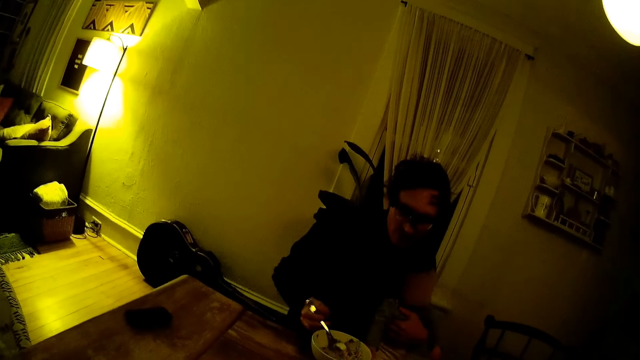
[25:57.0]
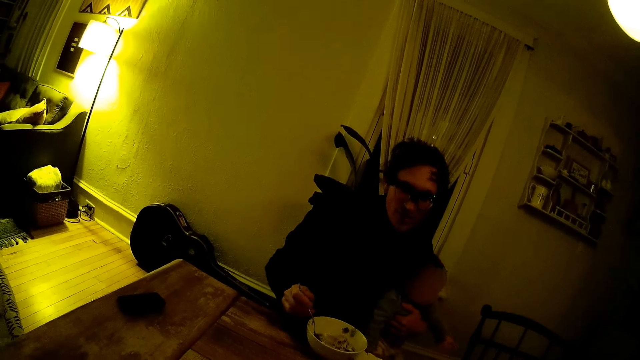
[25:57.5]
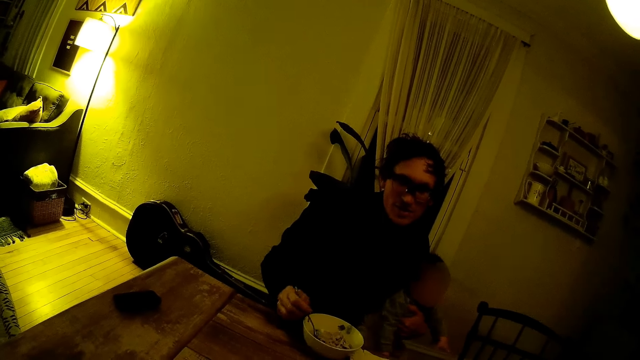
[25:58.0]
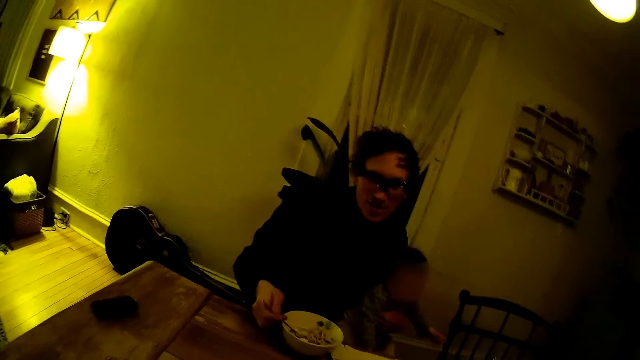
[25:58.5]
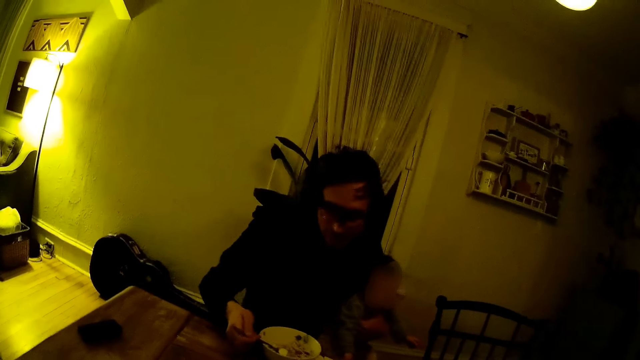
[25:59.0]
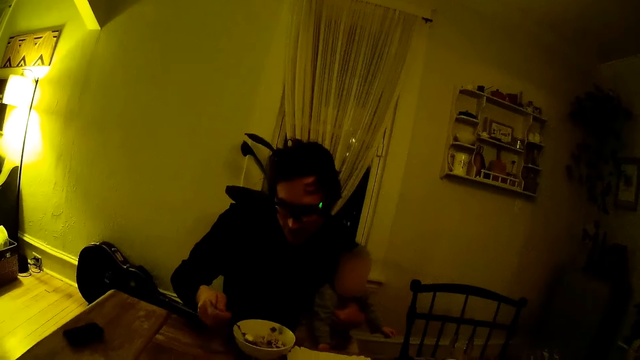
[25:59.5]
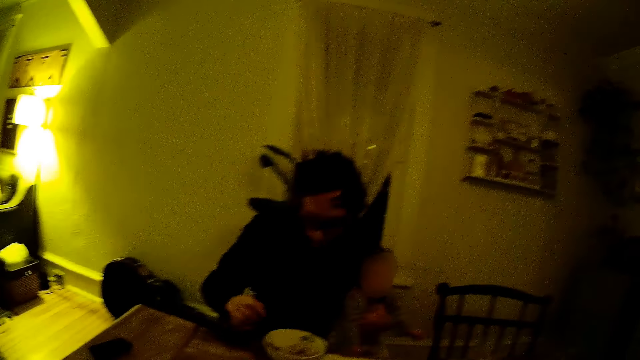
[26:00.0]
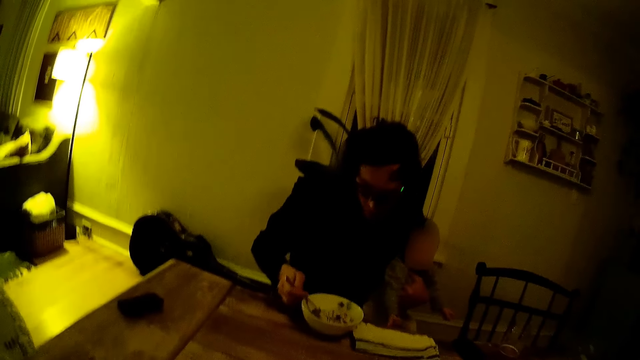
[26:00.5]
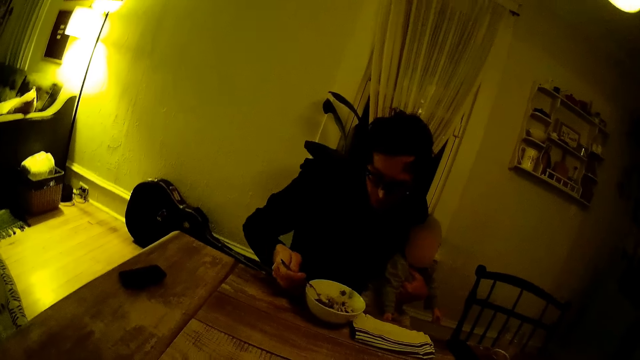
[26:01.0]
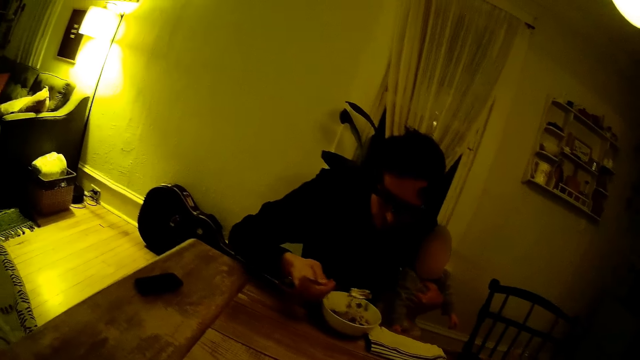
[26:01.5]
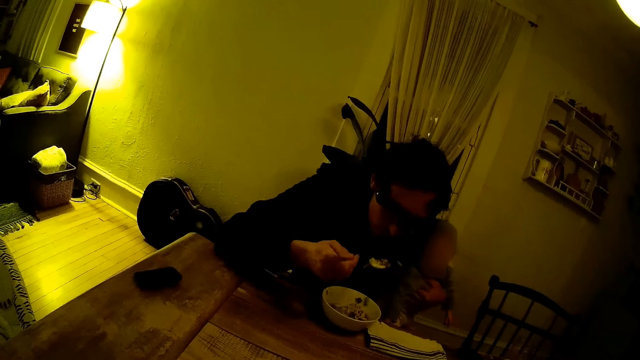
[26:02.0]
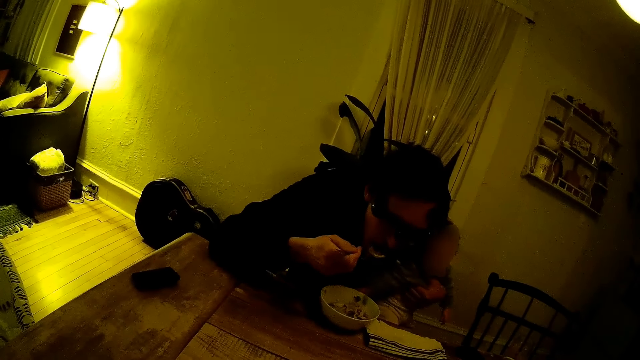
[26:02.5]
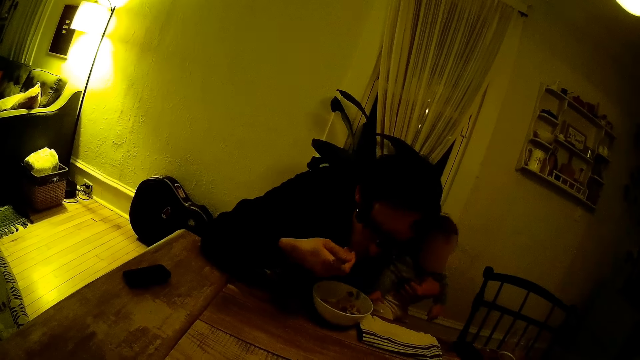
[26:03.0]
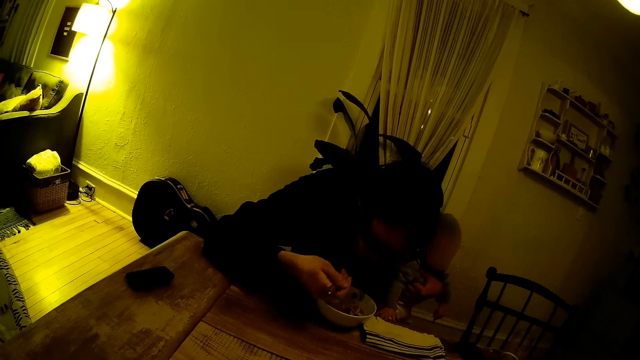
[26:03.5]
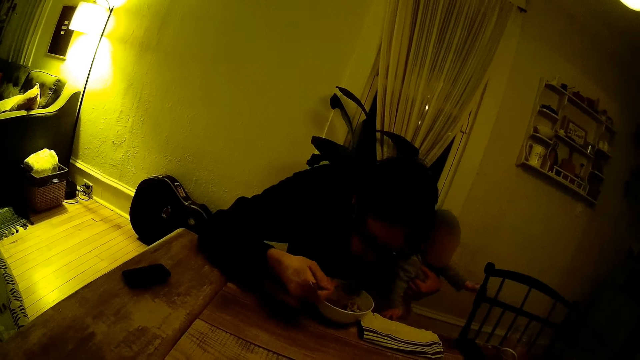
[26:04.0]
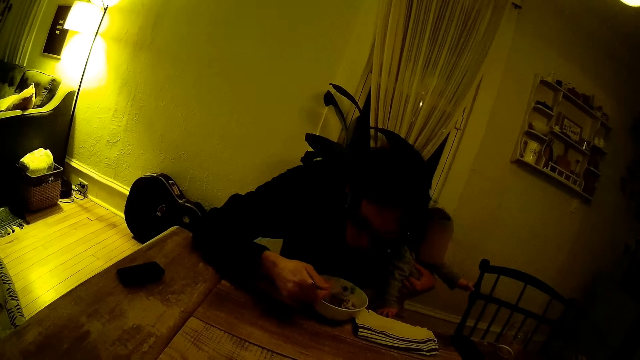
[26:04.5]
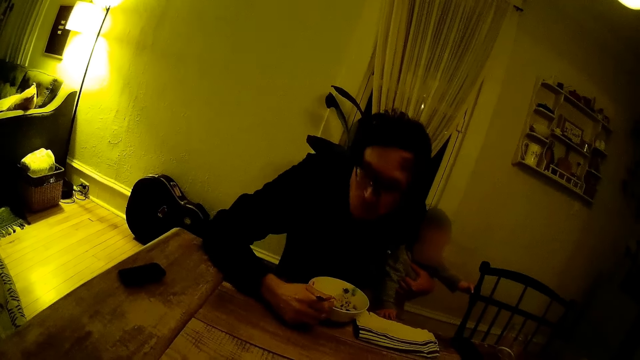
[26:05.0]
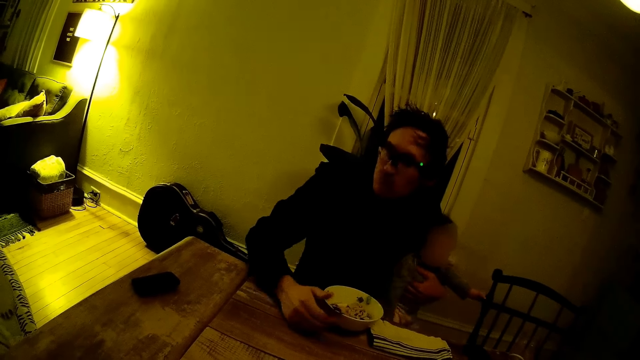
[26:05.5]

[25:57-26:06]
The man carries food from the plate with a spoon with his right hand. The man eats the food.

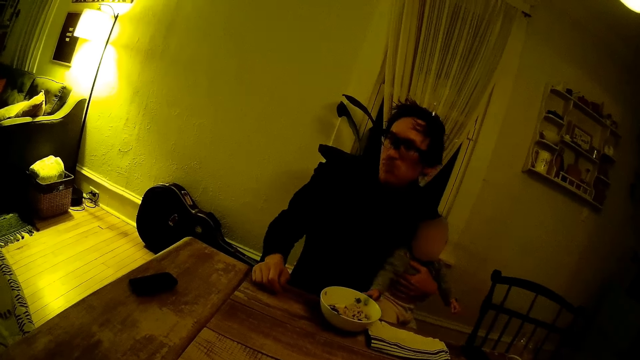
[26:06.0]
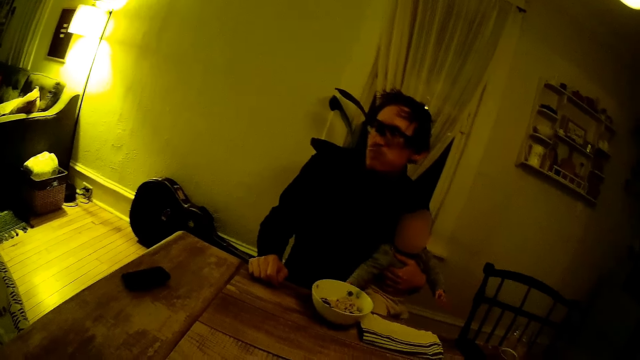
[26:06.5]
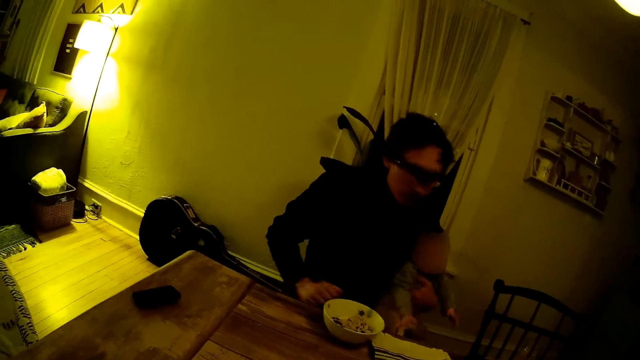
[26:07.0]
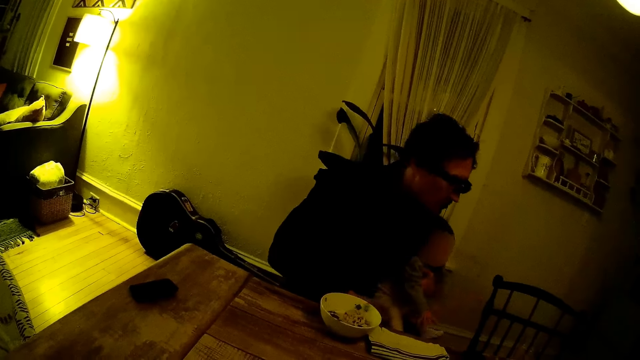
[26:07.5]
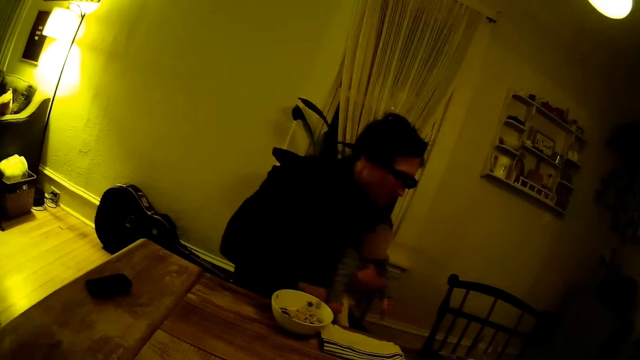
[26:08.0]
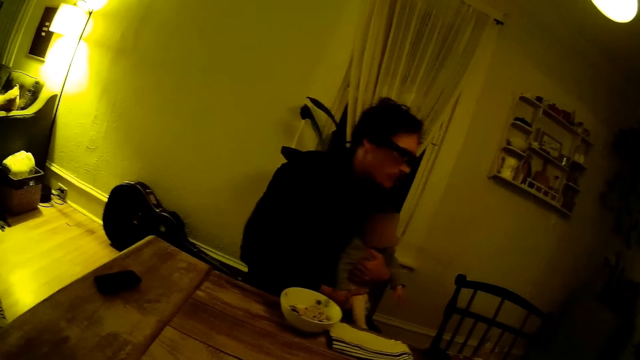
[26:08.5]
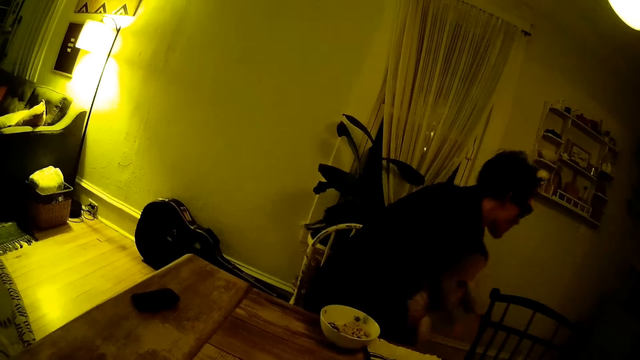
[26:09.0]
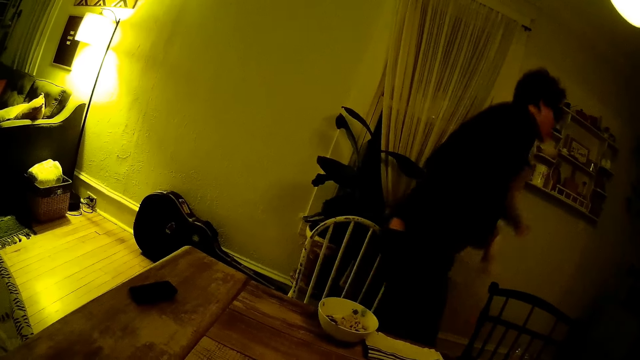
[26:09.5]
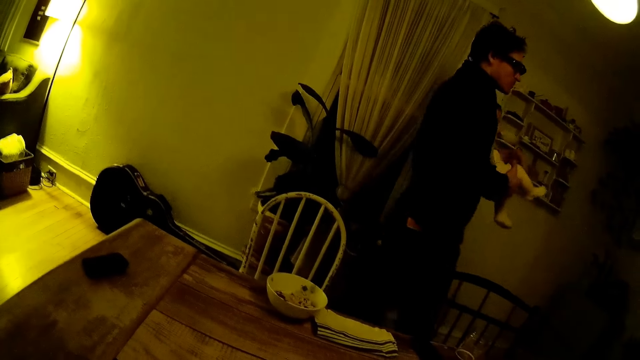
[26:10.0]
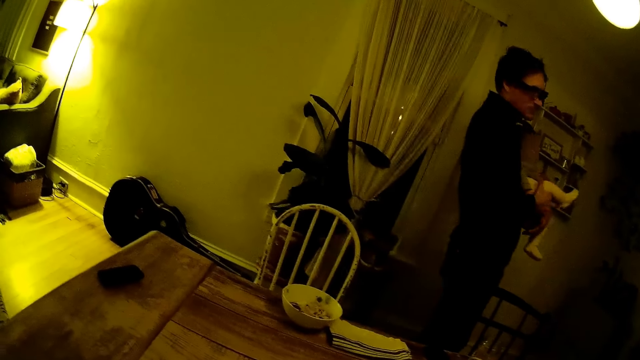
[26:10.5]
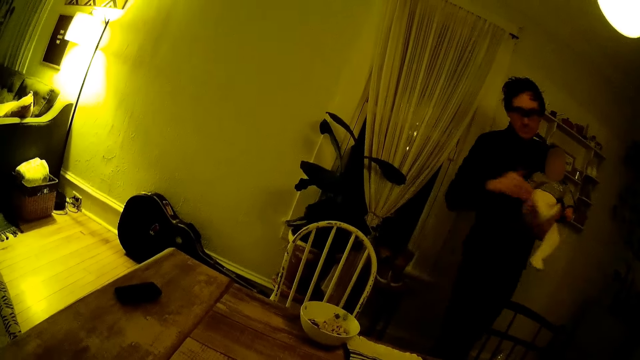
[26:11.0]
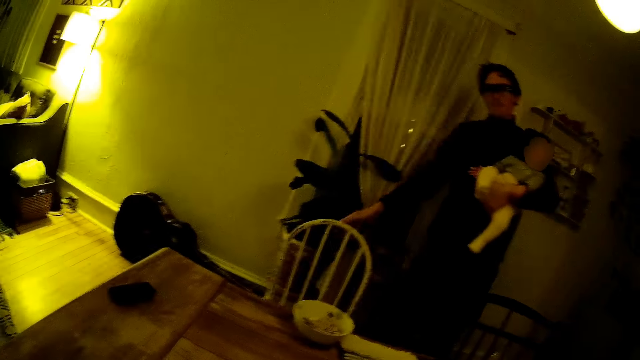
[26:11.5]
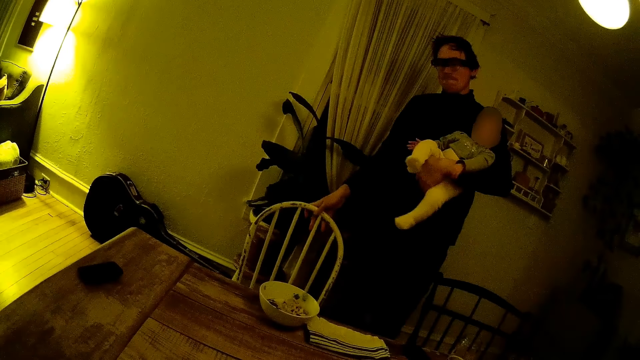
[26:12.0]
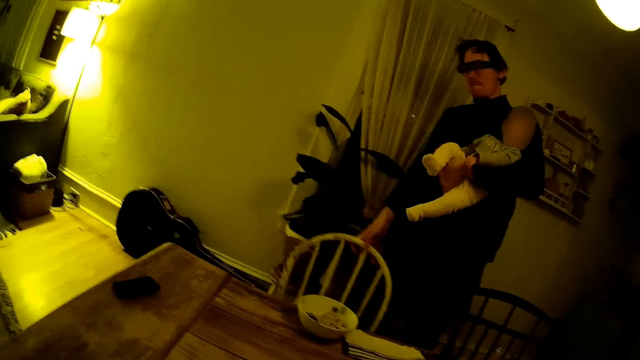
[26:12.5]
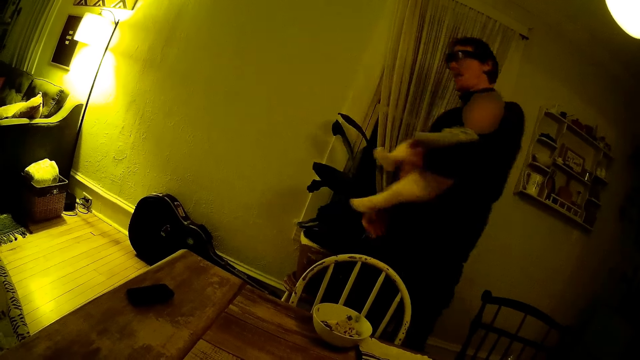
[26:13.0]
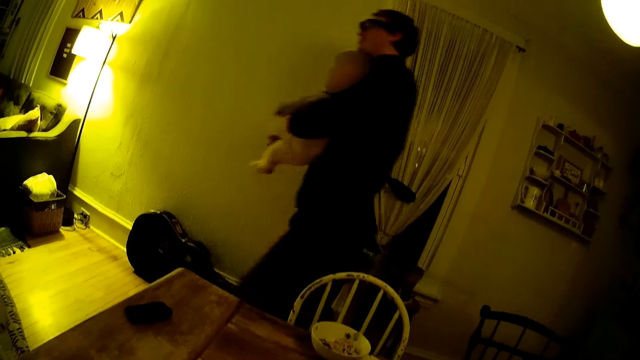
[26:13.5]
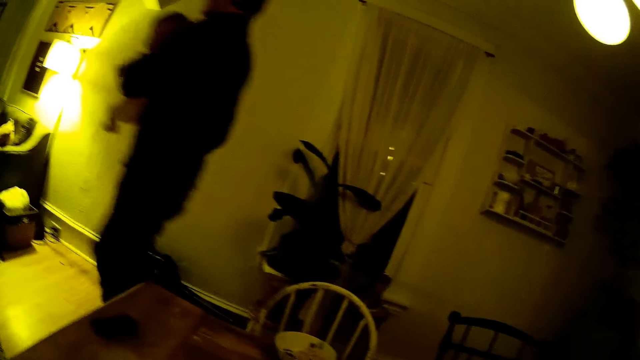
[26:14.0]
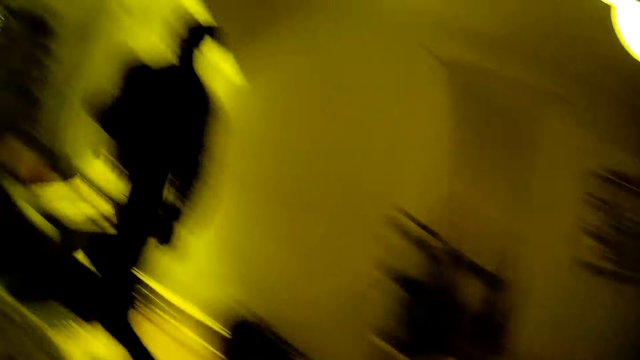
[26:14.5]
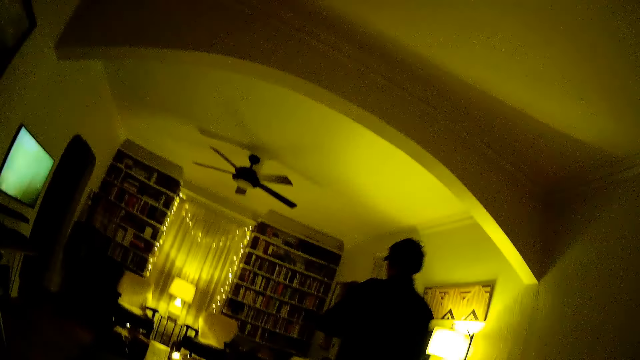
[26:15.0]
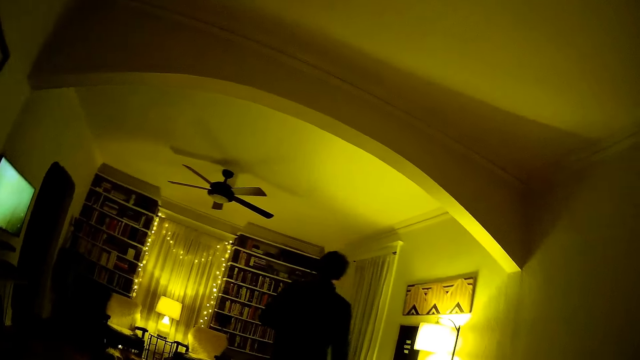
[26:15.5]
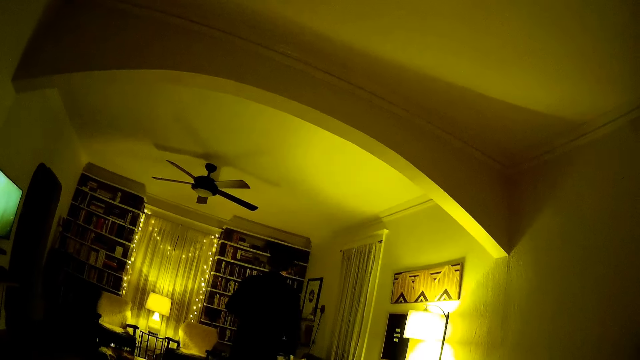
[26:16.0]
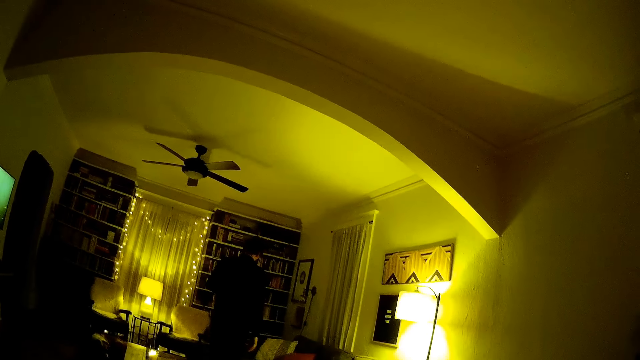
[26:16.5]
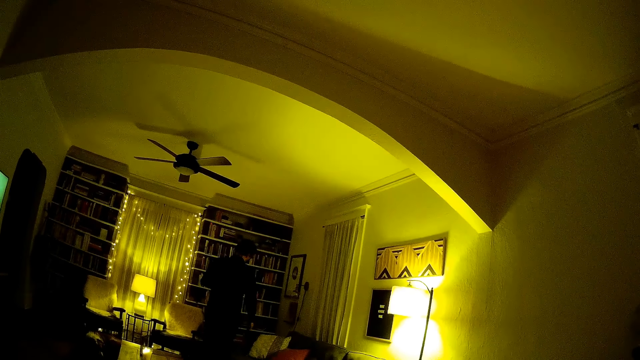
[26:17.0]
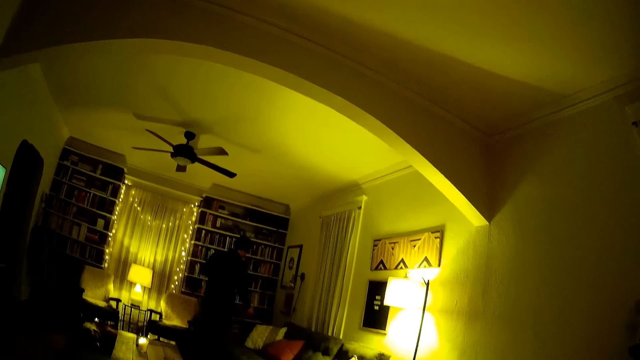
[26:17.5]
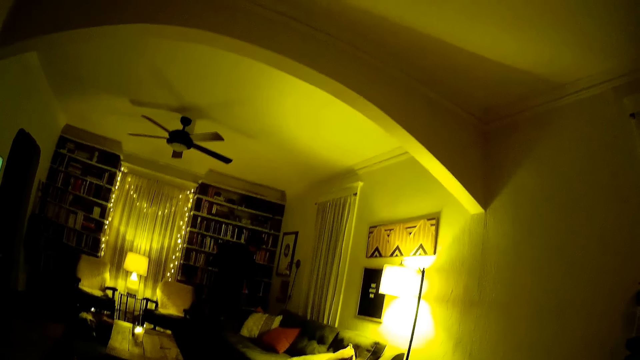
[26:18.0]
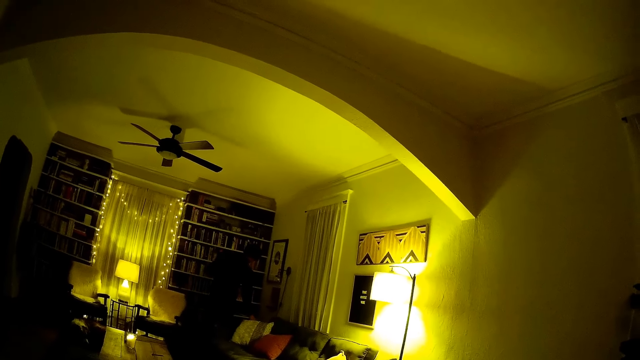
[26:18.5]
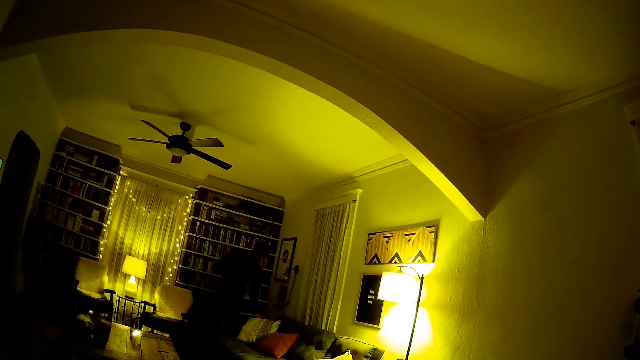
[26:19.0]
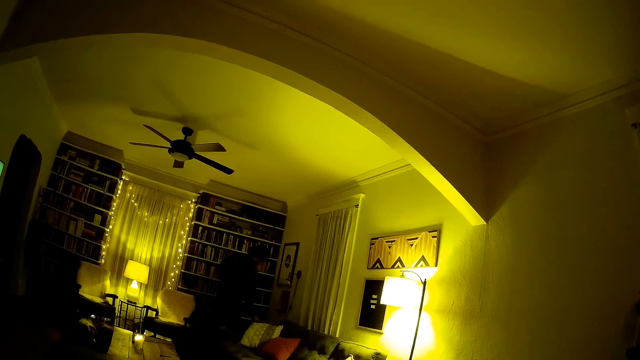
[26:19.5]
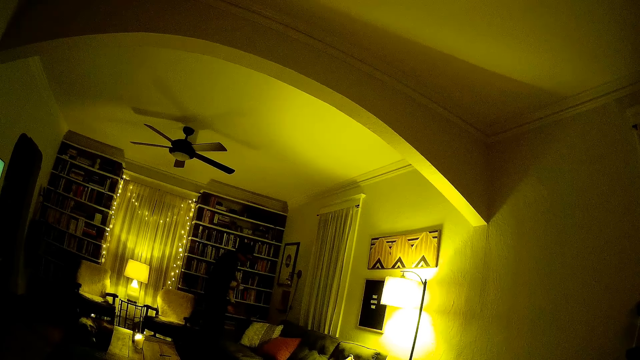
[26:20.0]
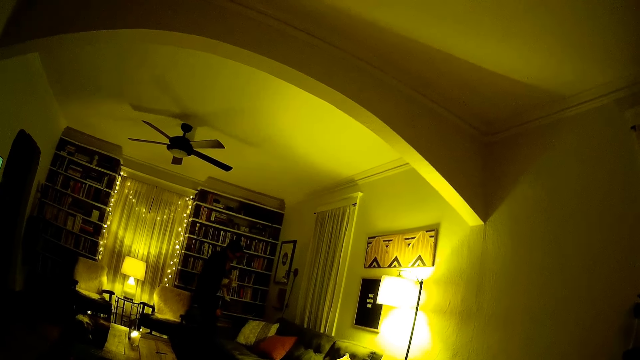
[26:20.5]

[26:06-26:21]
A man stands. The camera wearer stands up from a sit. The man walks around. The man adjusts a chair with his right hand. The camera wearer talks to the man. They look at the man.
